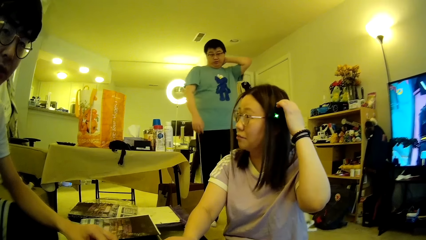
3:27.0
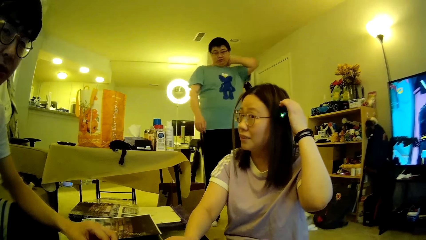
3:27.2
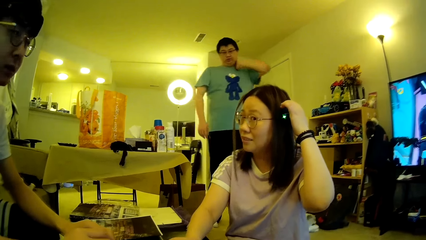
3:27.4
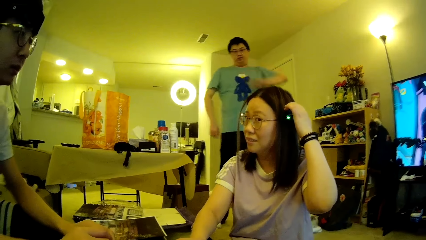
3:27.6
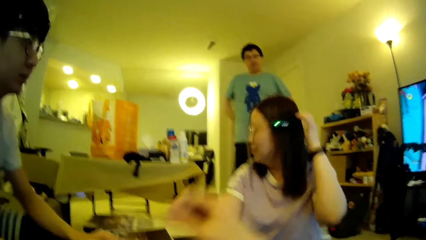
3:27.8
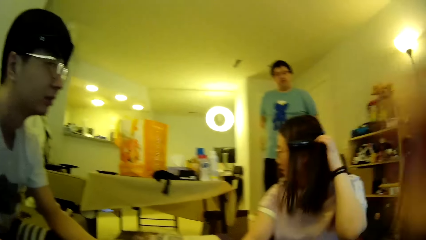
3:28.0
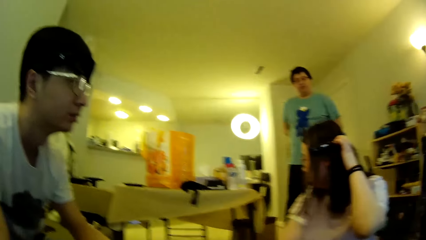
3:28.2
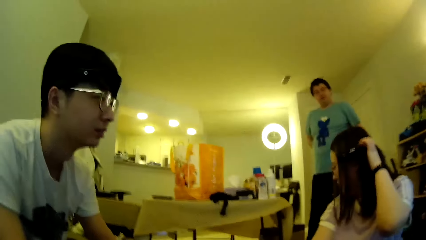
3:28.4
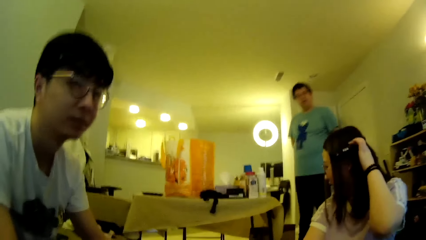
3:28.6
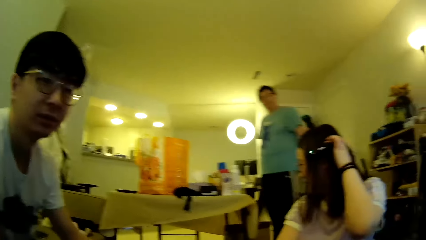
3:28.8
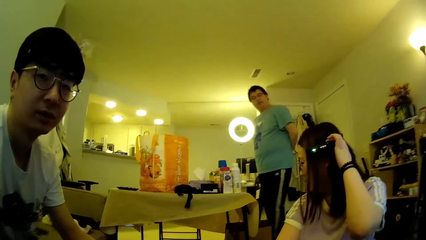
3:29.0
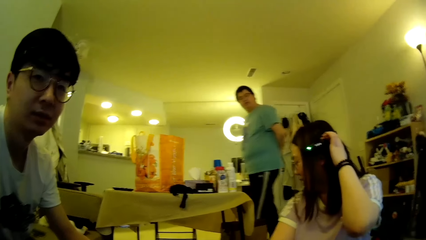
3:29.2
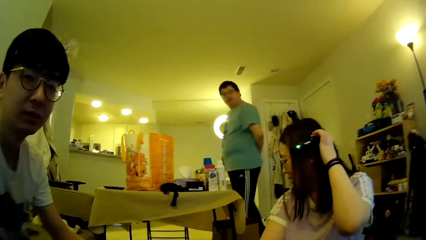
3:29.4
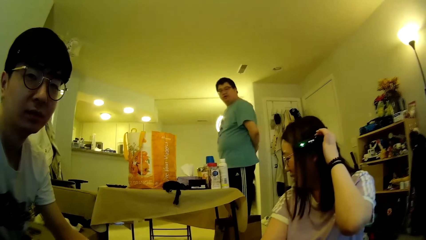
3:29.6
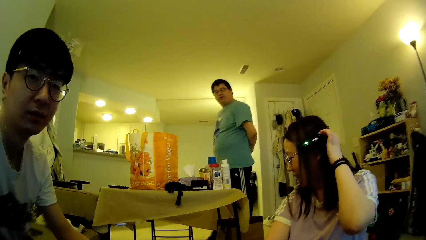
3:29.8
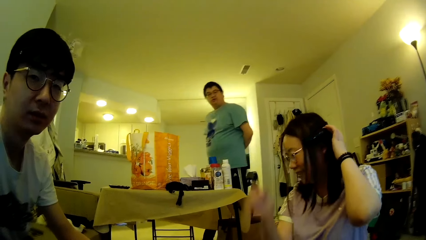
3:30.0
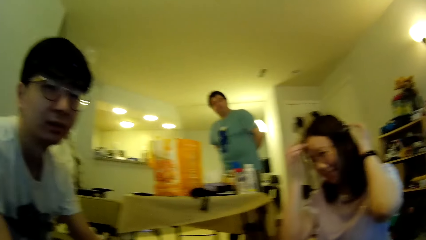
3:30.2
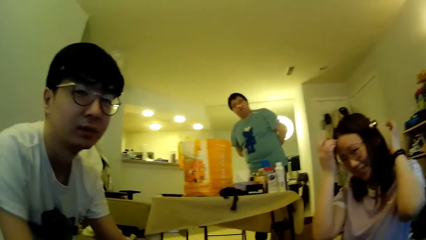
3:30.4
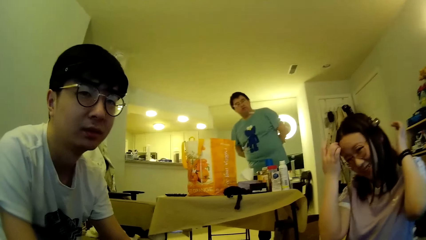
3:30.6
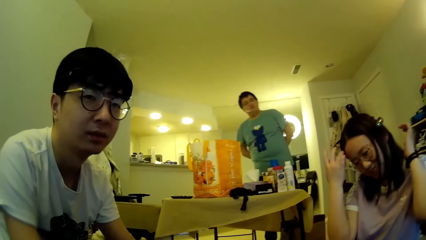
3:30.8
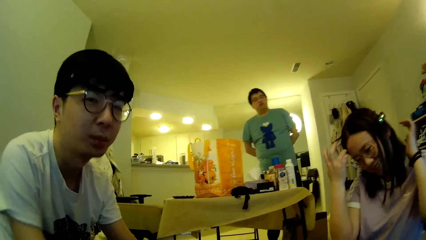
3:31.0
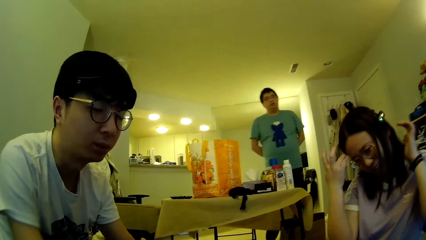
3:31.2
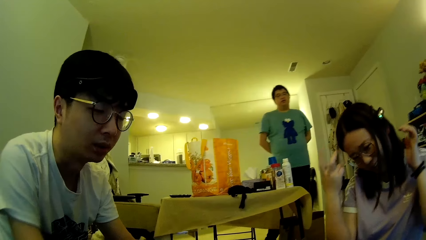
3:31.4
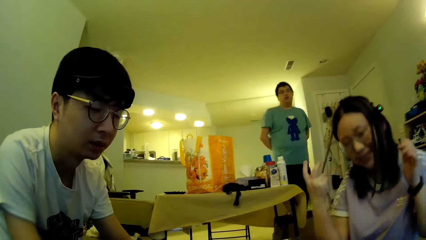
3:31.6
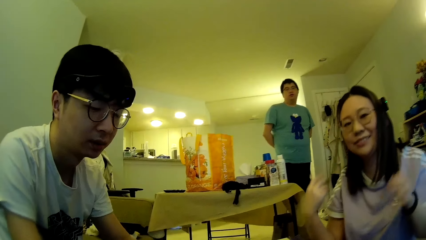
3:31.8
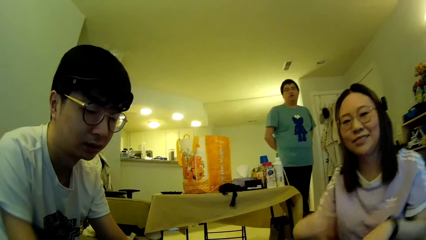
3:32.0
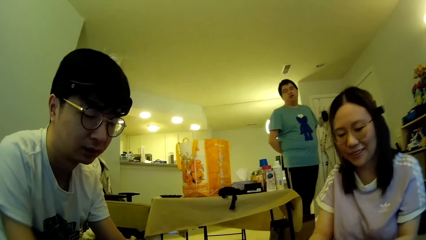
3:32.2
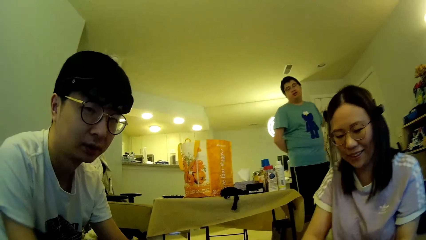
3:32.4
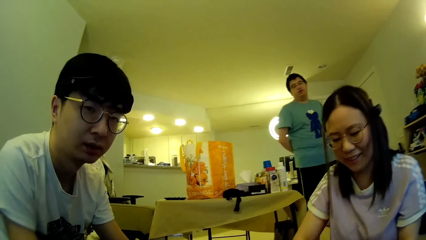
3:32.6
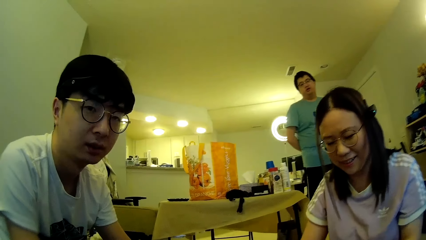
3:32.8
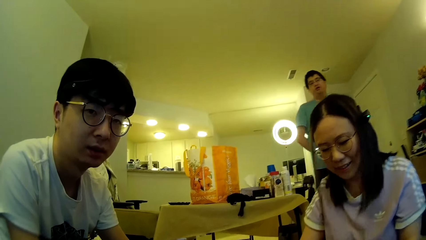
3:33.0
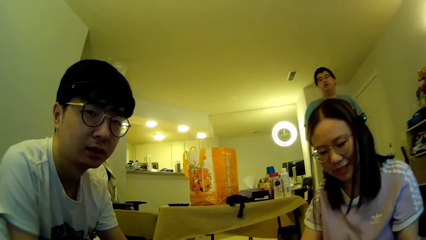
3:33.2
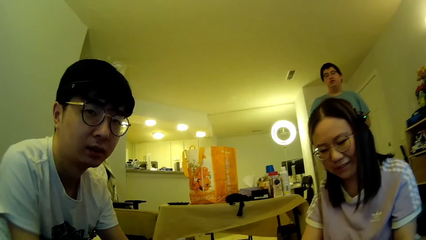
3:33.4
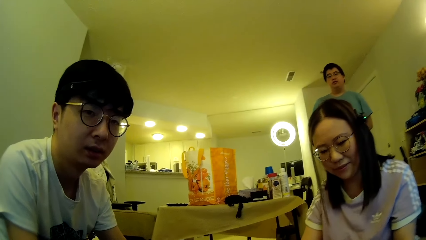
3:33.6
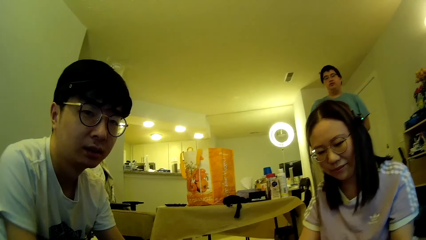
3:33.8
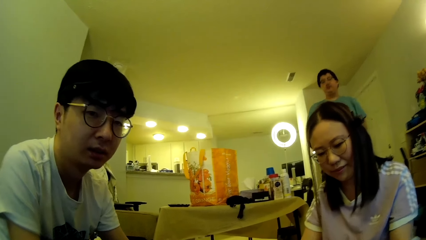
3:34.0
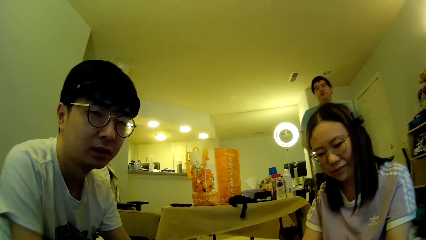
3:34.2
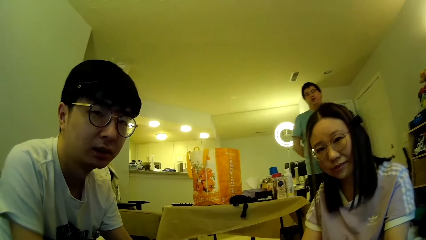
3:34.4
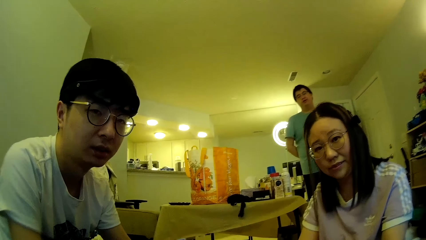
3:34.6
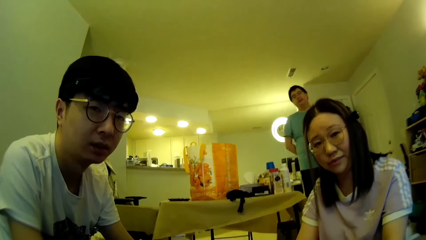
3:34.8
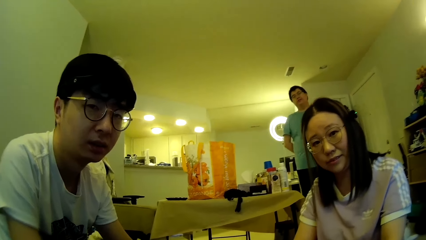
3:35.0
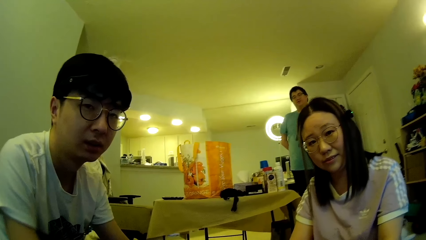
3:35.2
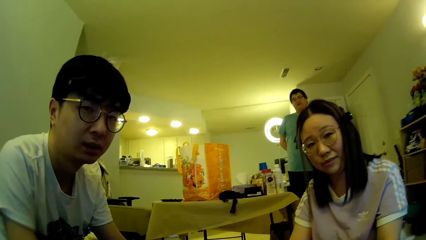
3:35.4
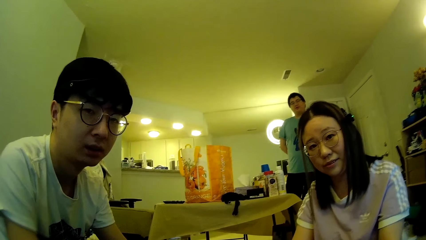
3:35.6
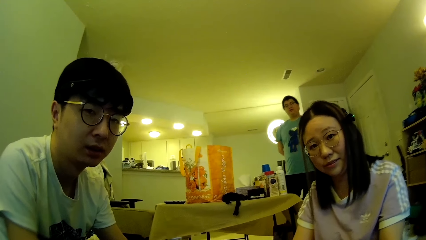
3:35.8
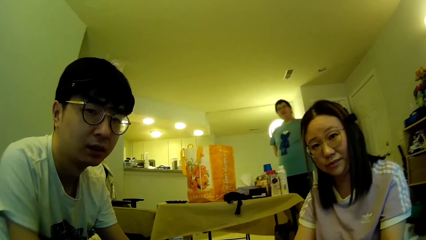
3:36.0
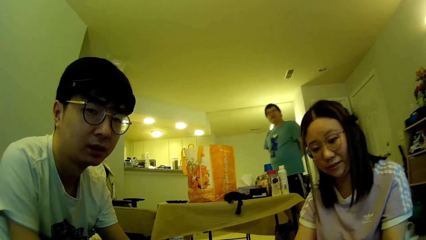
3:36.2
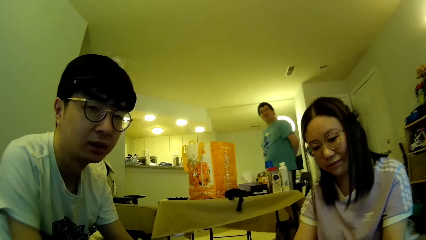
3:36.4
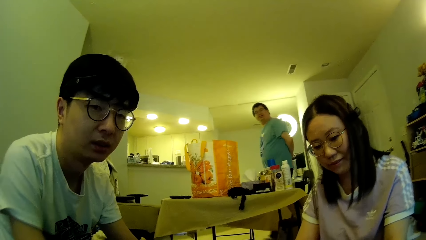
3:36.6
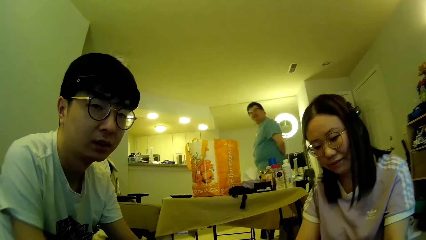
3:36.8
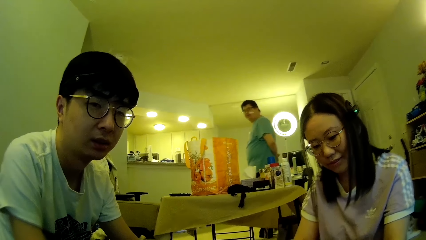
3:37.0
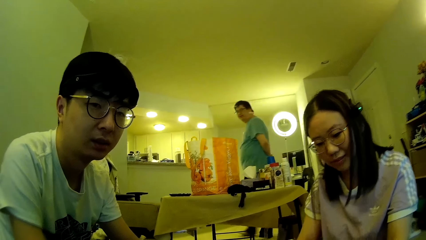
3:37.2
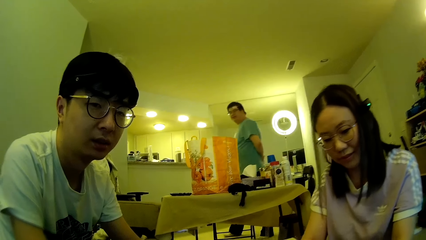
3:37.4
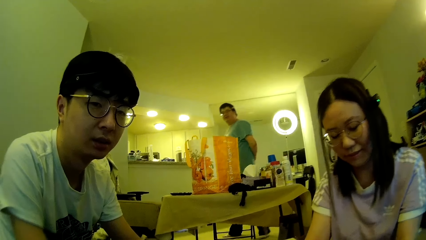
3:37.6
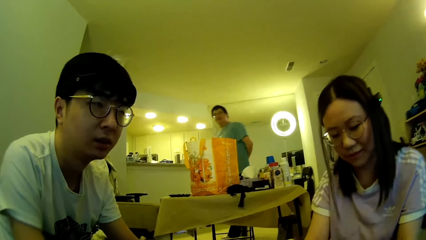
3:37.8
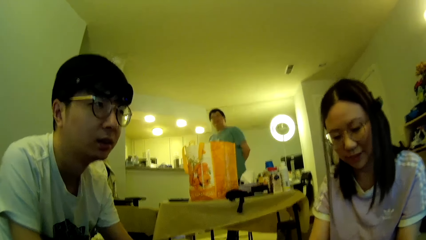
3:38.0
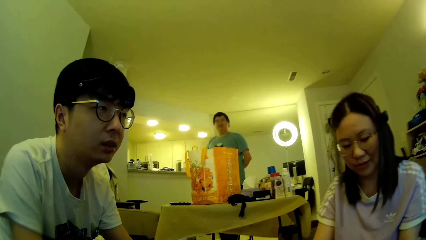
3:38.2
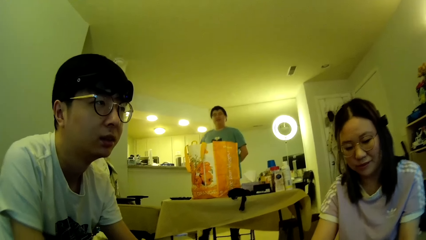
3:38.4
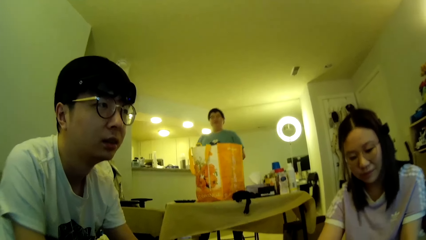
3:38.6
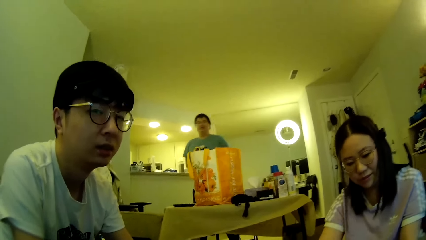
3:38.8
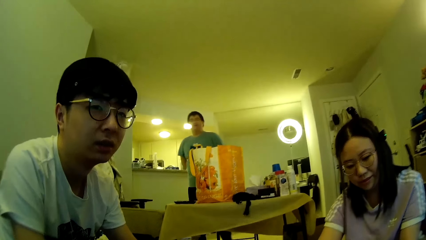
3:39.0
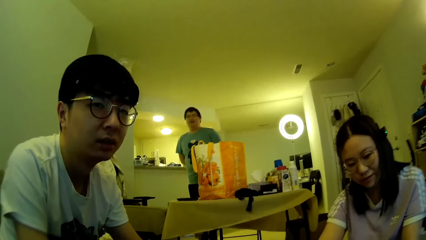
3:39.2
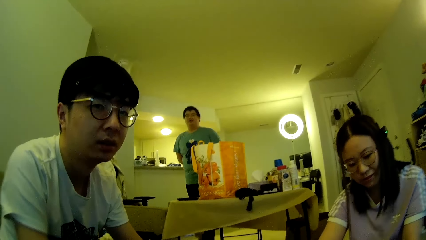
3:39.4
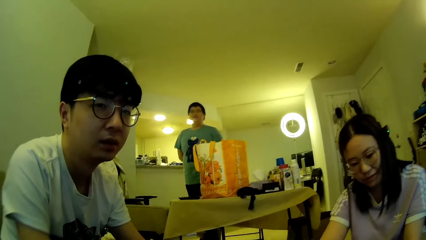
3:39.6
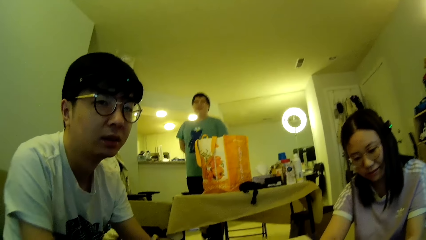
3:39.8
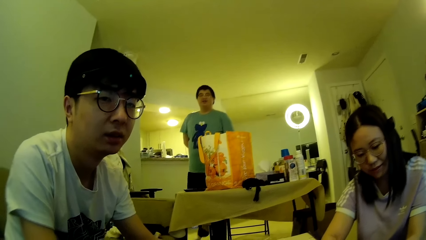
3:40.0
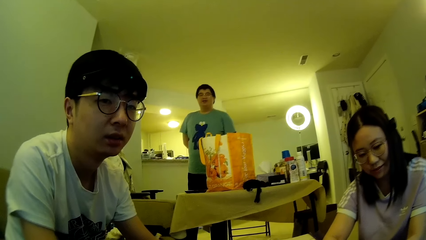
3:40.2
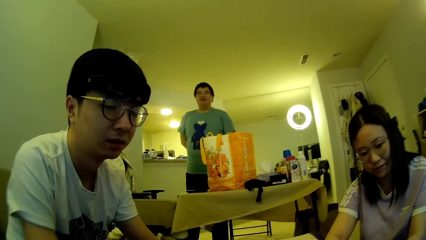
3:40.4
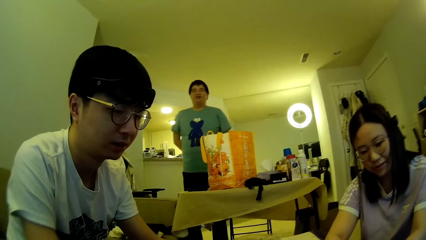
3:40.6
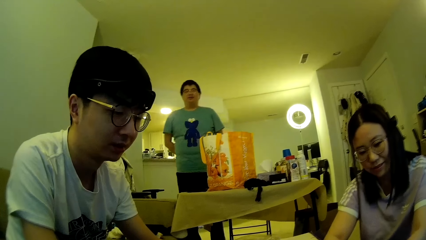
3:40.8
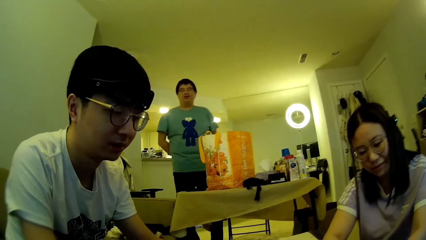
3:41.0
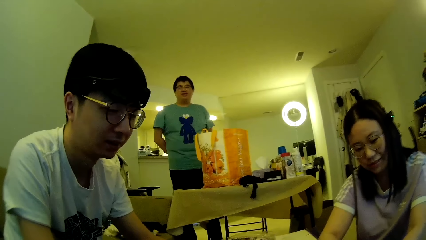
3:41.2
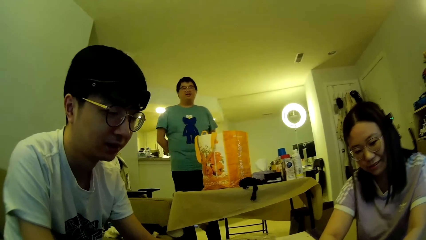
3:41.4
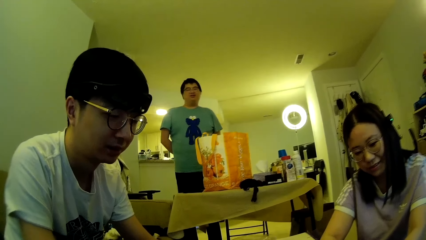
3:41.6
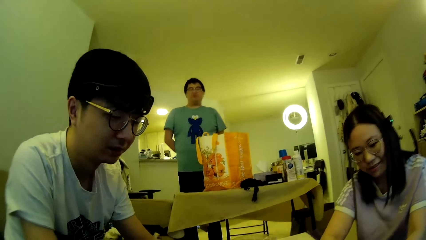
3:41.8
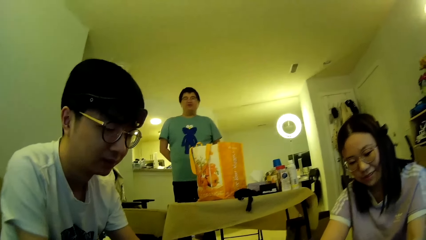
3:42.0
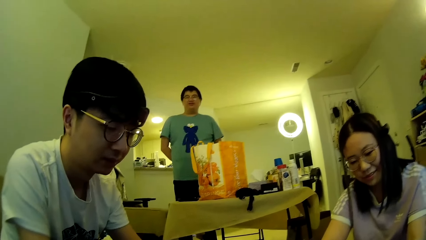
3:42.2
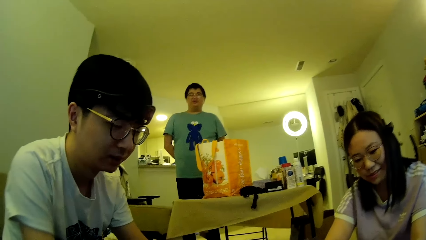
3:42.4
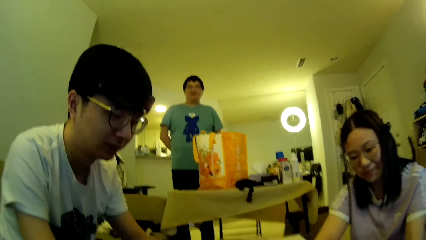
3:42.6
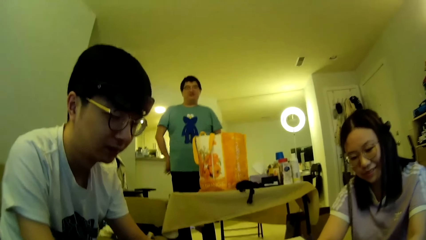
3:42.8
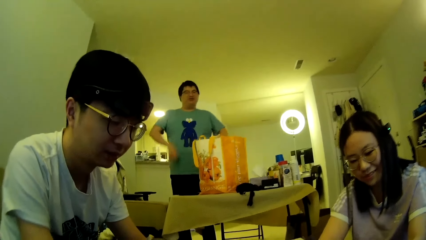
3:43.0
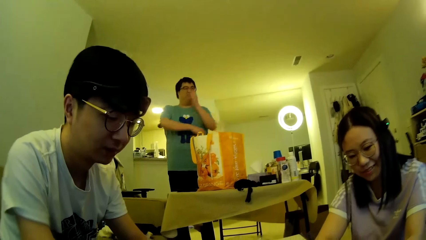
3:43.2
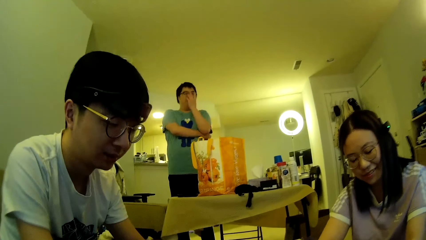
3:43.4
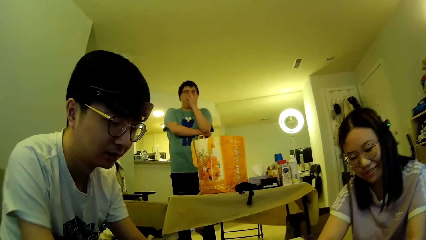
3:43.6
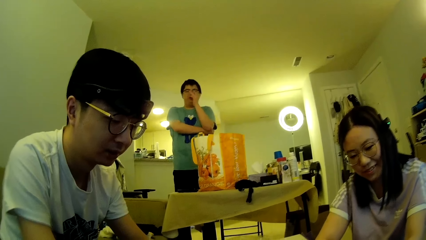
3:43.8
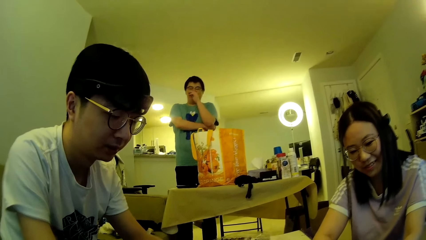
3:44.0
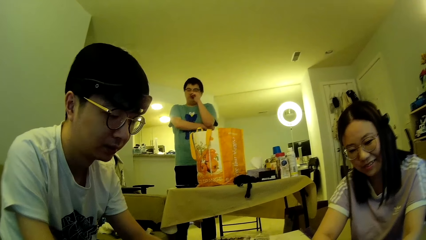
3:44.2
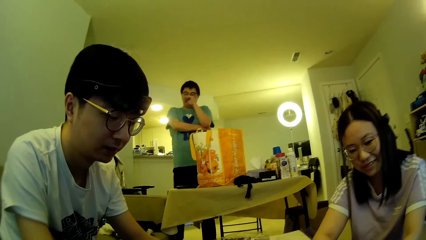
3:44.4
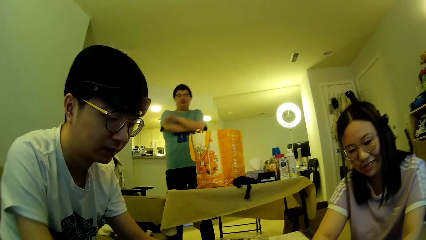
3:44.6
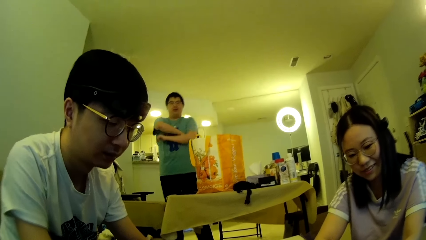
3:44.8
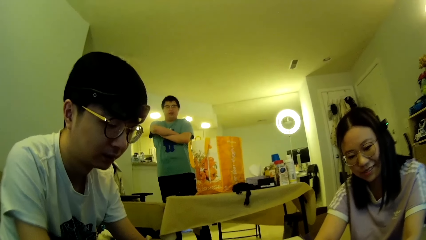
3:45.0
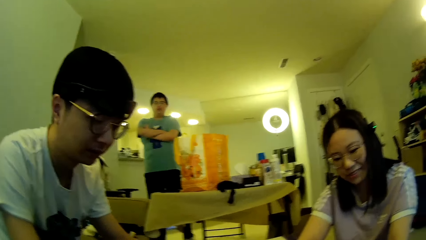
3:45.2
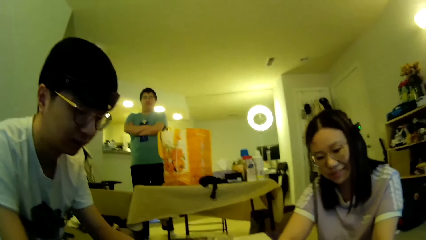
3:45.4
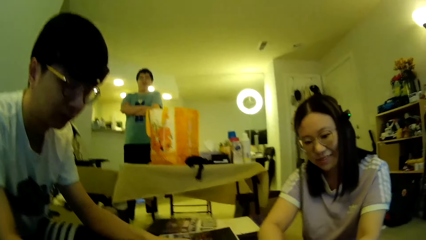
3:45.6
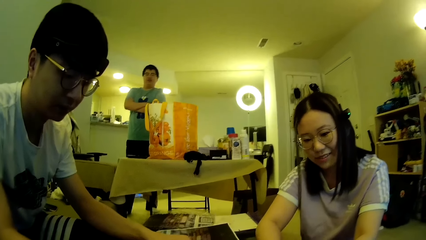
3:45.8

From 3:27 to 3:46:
A man moves the hand. The camera wearer lifts the hands. The man steps forward. He walks around in the house. A lady adjusts her hair. Another man looks around. The lady drops the hands. The first man looks around. The lady looks around. The first man steps forward. The other man looks around. The lady moves the body. The first man steps forward. A man moves the hands. The first man stands near a table. He adjusts the hands. The camera wearer touches the nose. The first man wipes the face using the right hand. The camera wearer steps backward. The first man folds the hand.
